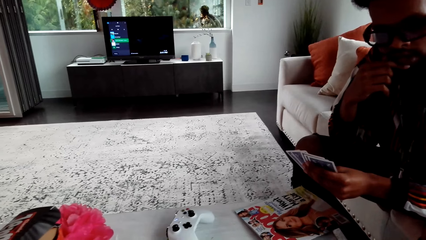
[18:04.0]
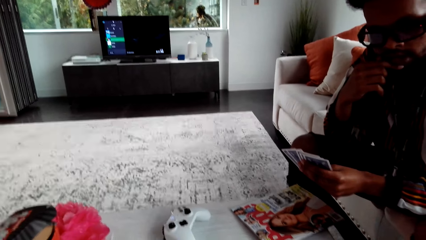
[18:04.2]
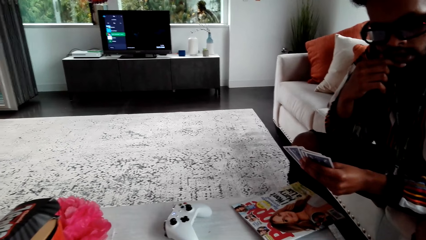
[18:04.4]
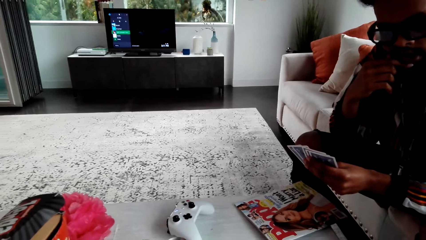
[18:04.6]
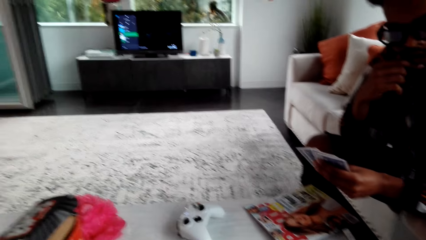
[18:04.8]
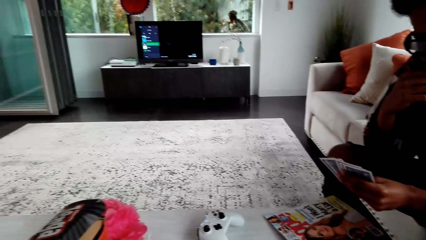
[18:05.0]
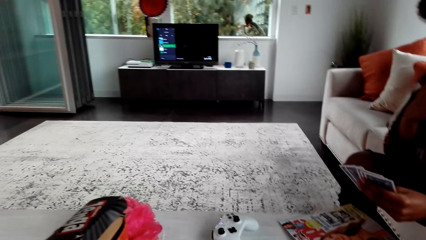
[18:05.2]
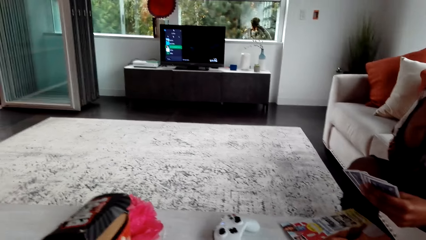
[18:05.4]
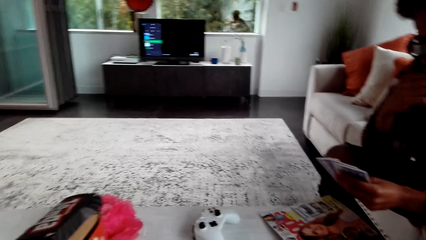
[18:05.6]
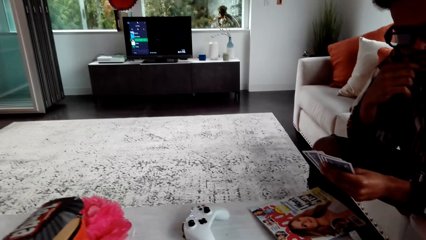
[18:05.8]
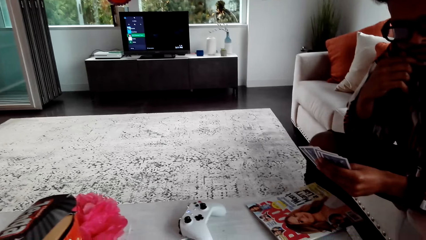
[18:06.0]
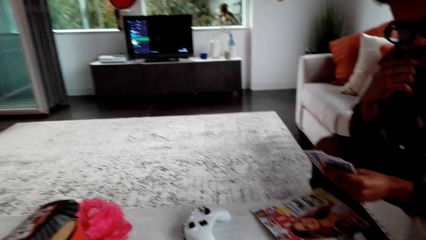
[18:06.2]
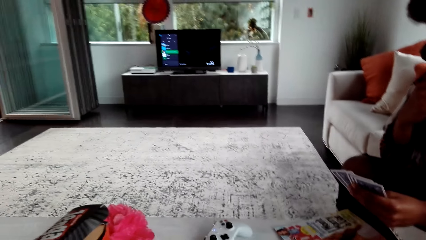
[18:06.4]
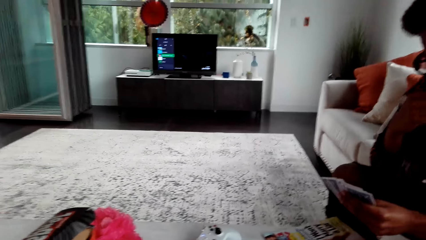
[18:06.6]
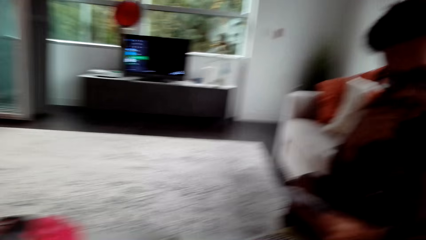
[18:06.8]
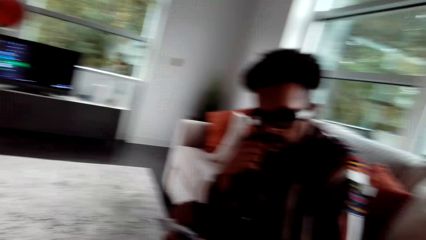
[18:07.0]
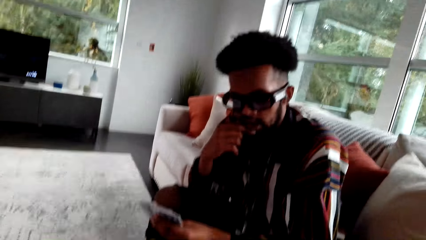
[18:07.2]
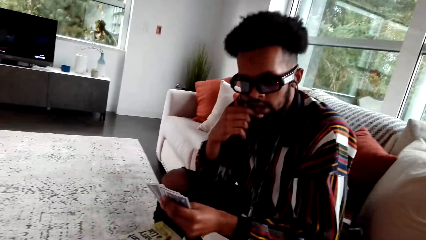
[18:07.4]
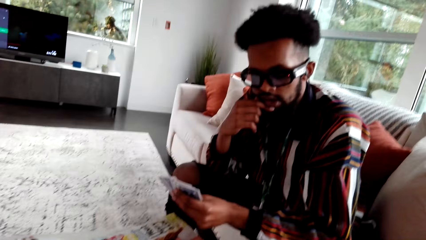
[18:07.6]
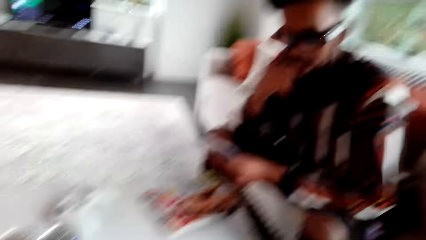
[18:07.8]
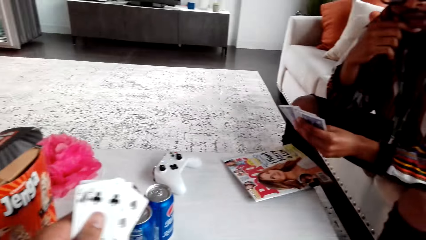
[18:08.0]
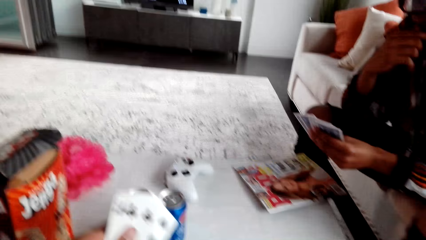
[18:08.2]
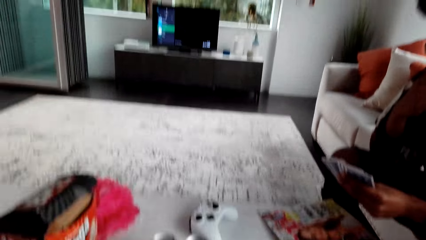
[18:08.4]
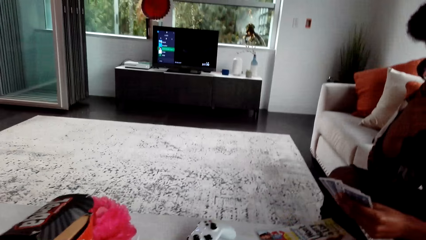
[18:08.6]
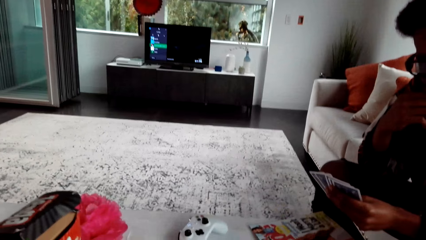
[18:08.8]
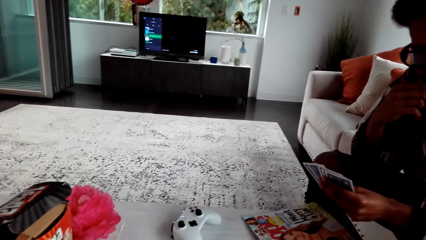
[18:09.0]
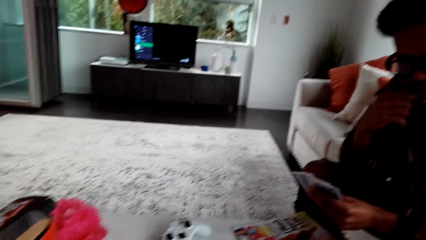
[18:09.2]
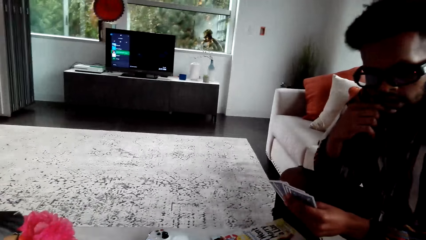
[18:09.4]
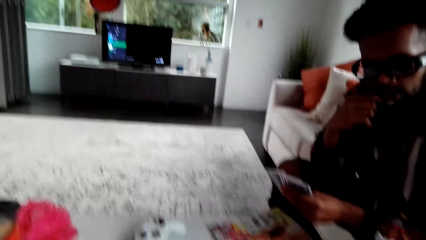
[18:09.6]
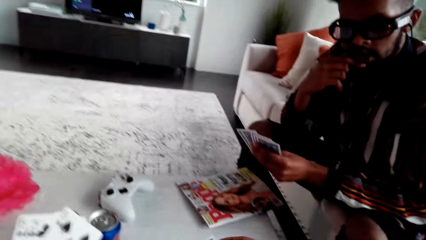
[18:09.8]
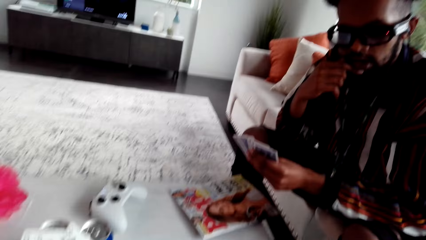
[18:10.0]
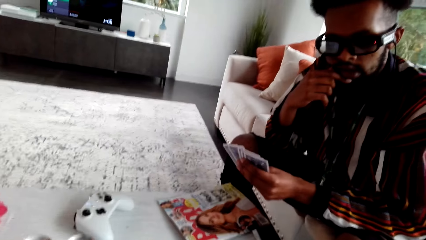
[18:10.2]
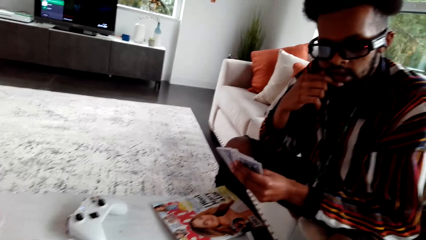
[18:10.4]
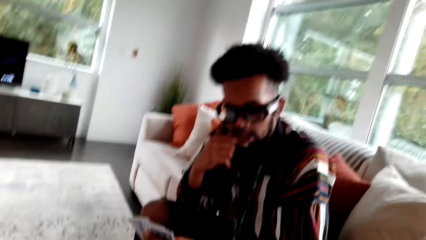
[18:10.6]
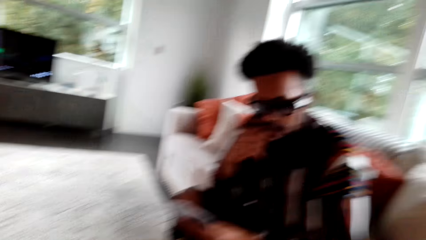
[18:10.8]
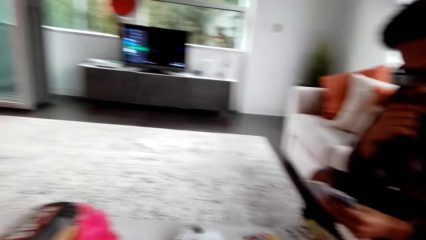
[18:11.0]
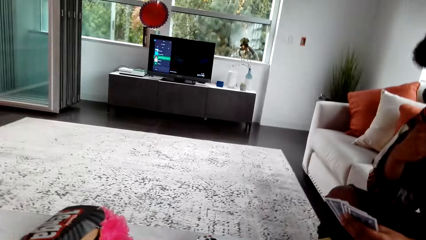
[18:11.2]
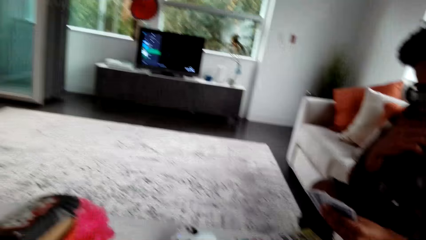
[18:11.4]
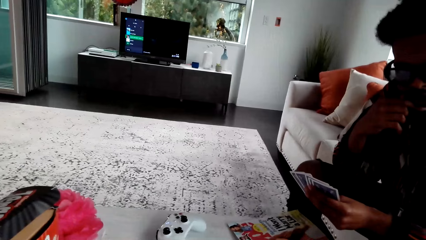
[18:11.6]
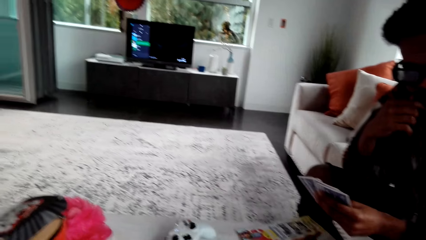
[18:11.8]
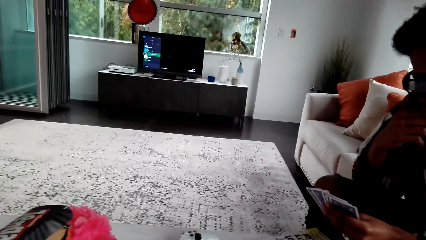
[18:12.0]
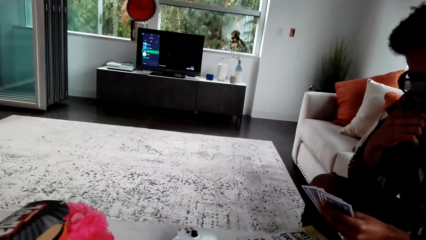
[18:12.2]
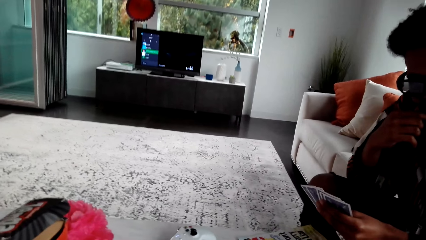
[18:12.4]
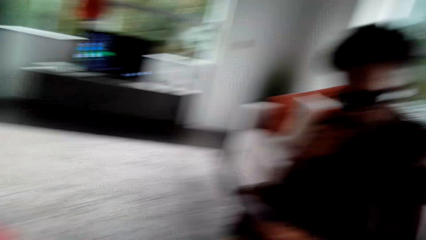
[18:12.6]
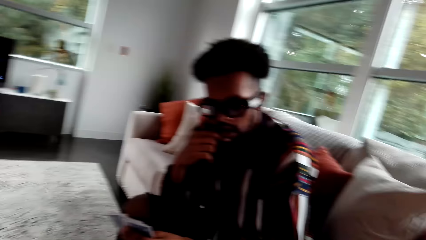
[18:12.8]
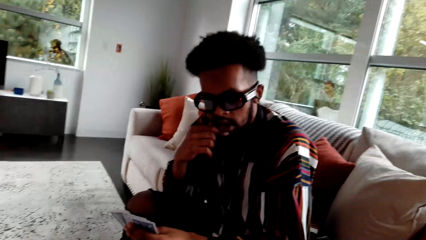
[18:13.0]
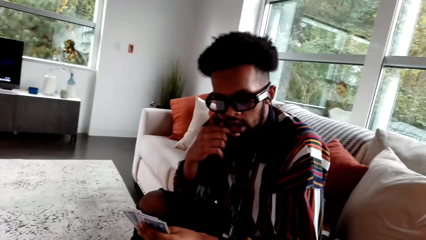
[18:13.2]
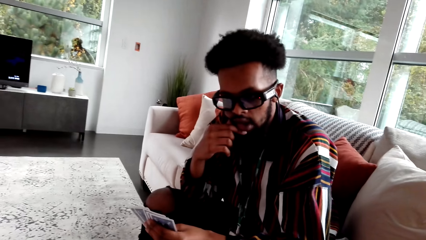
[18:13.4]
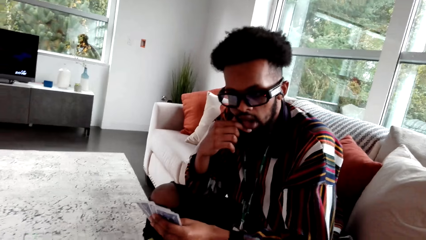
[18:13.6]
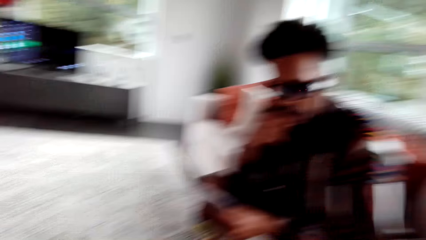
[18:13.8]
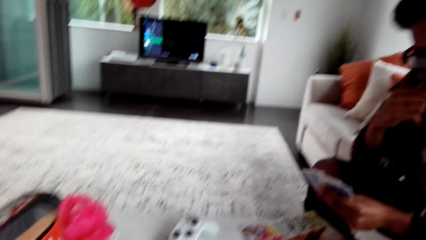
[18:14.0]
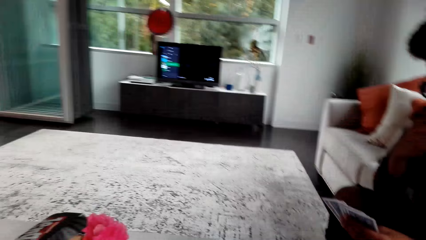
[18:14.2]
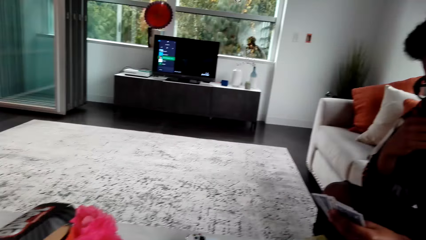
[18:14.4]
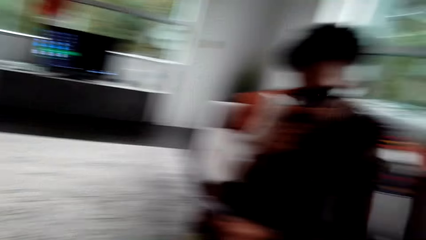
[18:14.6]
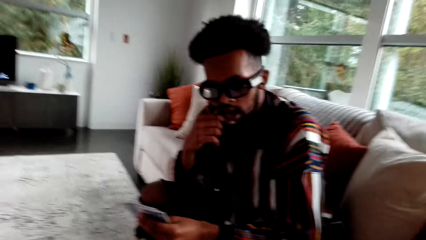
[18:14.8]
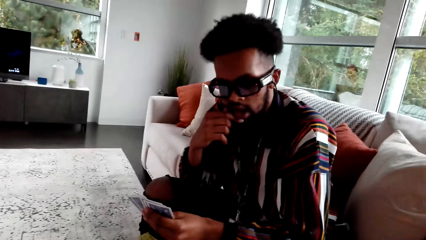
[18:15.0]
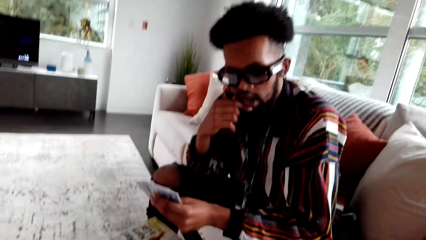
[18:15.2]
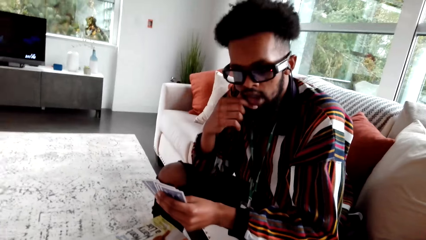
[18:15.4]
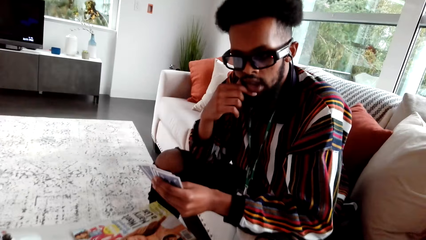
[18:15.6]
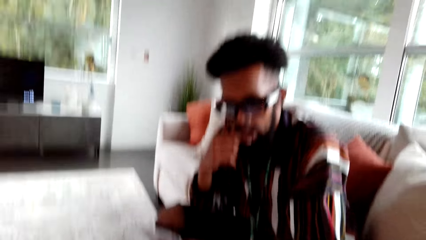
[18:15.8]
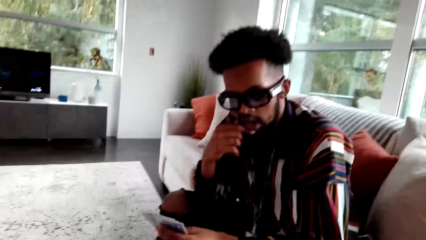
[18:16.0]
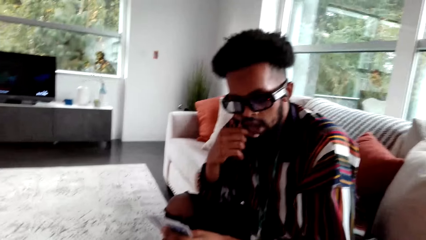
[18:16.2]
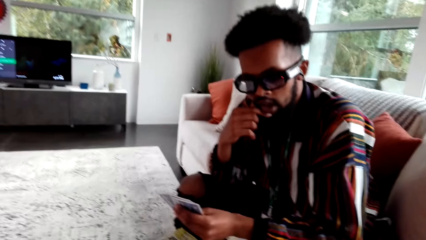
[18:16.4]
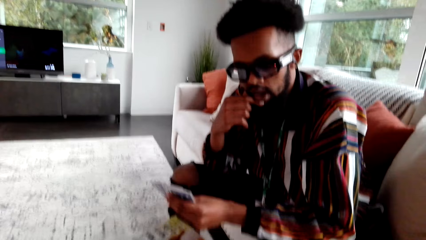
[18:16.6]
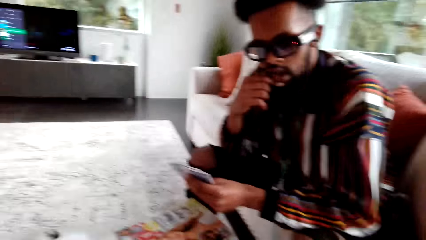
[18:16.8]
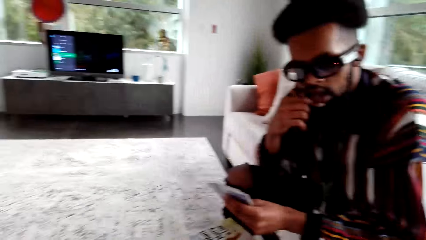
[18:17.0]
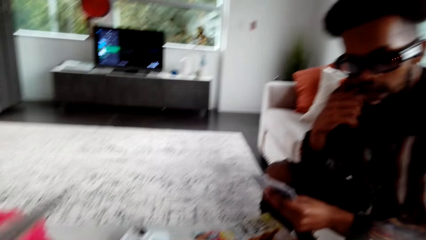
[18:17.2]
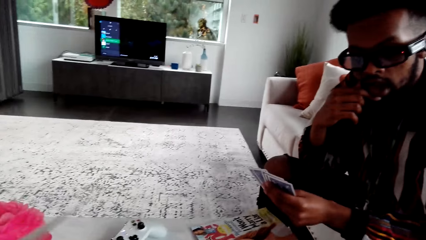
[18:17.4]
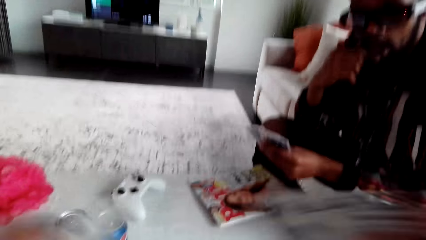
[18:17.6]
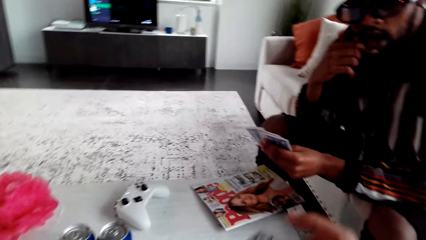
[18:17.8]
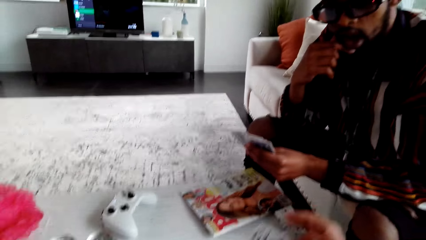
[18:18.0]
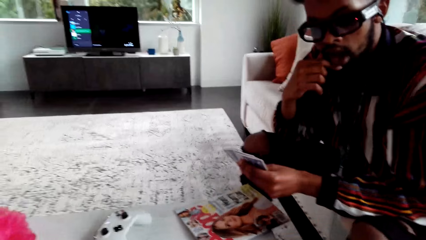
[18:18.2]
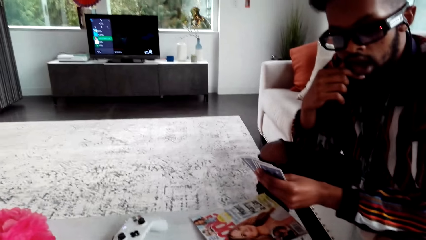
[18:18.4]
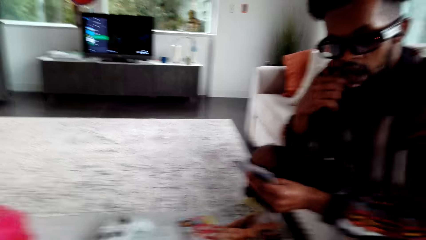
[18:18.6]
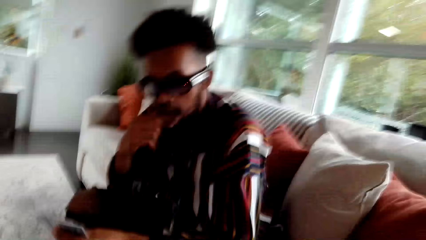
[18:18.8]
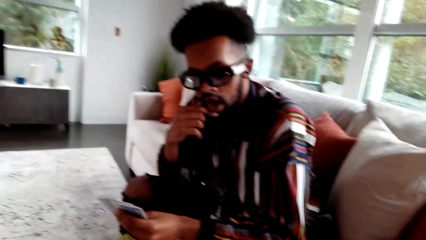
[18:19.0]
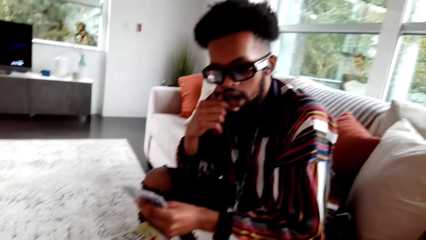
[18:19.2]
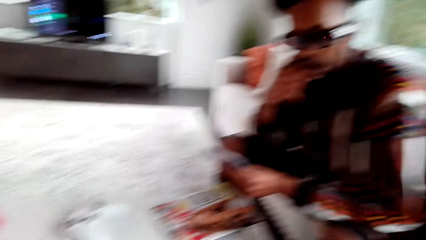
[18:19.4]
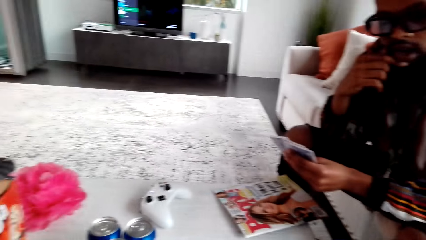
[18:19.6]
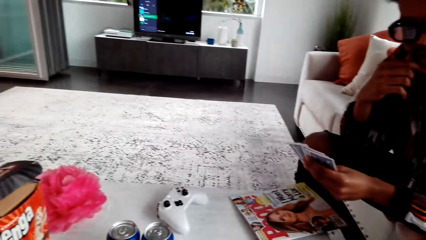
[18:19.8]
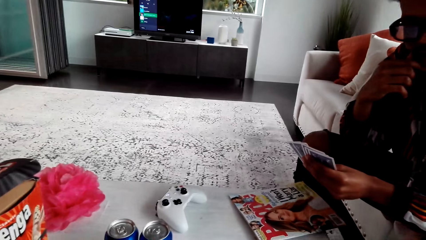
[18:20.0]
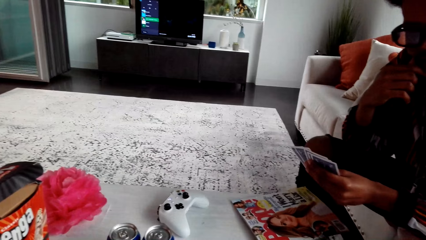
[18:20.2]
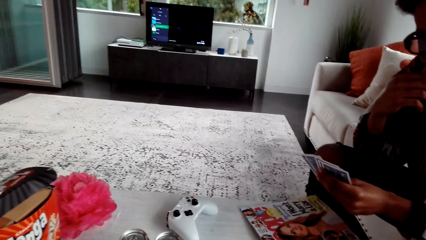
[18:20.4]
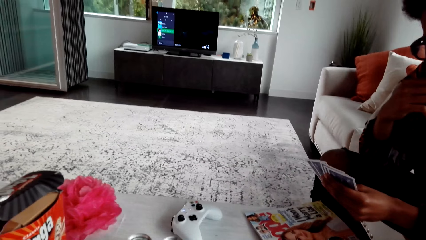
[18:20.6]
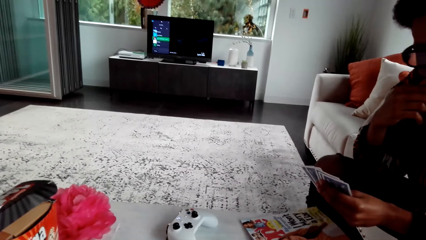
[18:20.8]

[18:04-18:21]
The camera wearer looks at the TV. They speak to a man. The man speaks.
